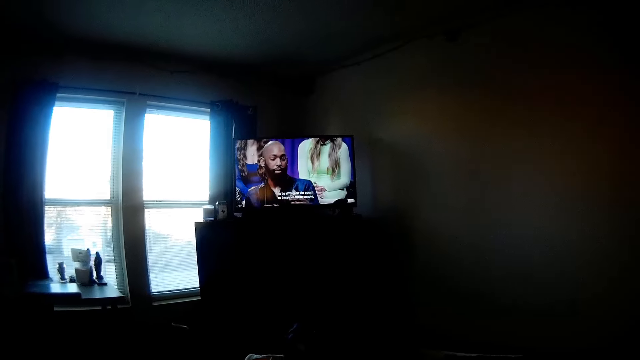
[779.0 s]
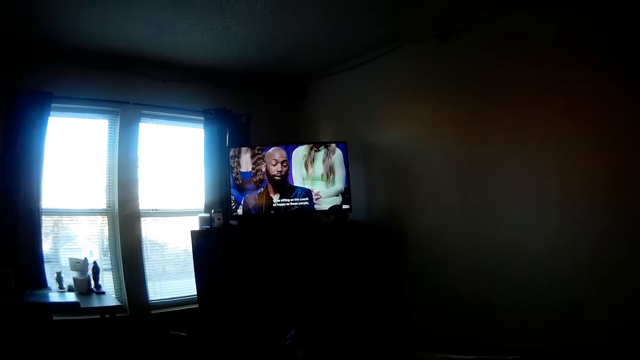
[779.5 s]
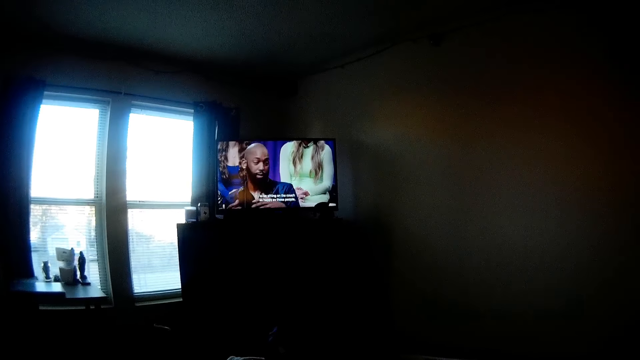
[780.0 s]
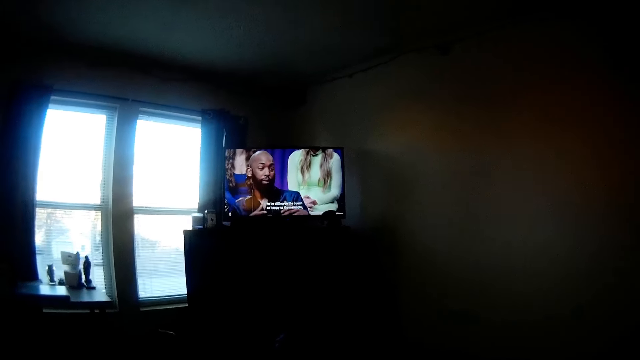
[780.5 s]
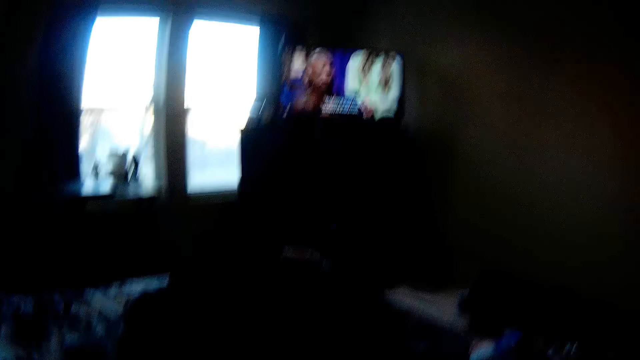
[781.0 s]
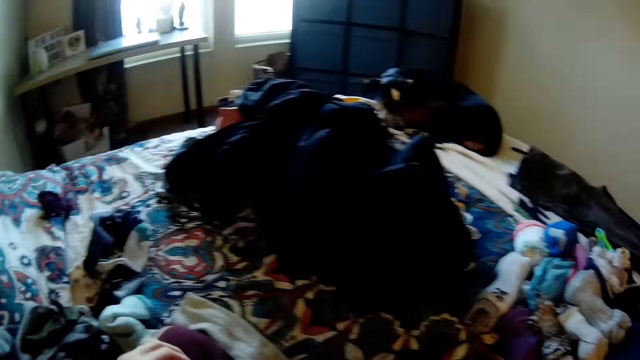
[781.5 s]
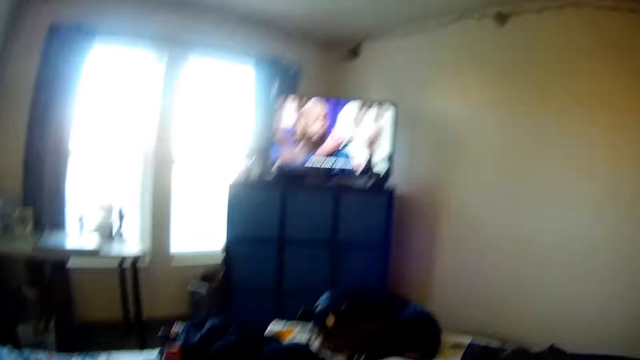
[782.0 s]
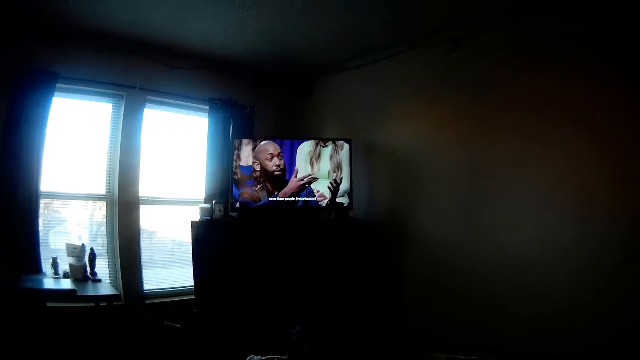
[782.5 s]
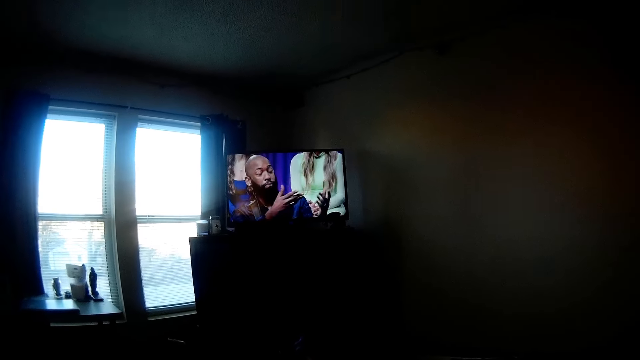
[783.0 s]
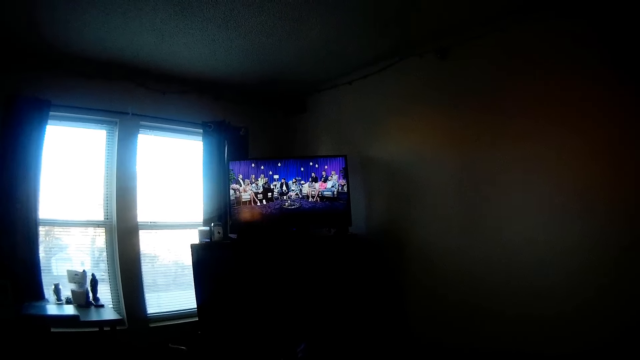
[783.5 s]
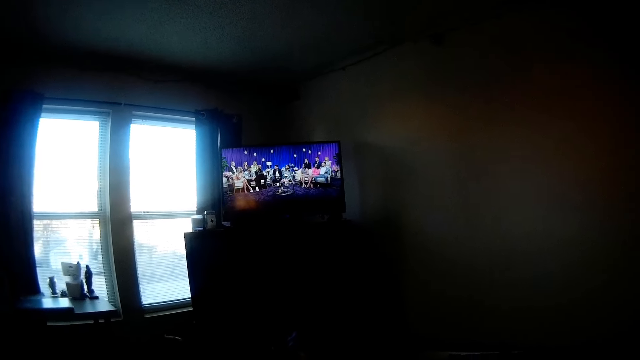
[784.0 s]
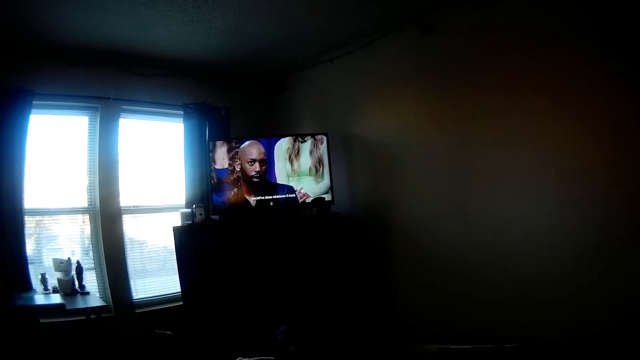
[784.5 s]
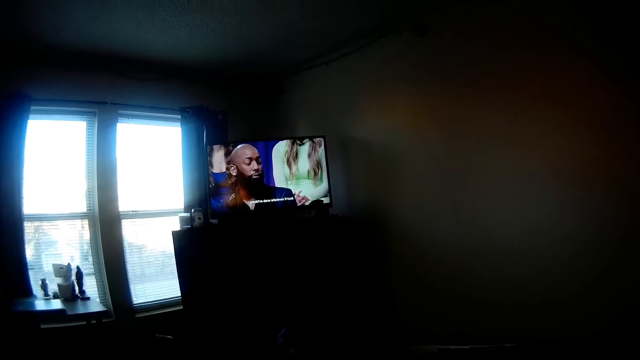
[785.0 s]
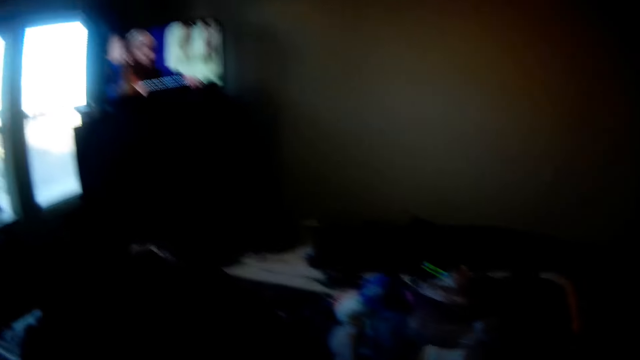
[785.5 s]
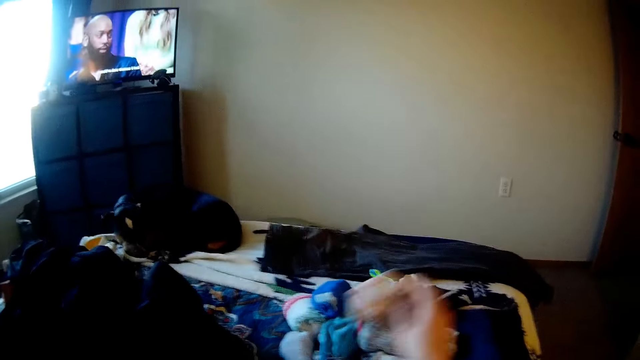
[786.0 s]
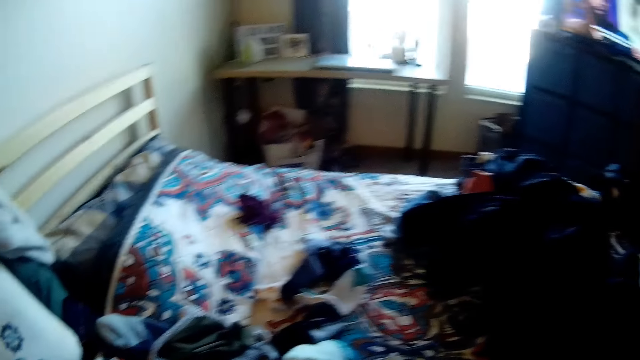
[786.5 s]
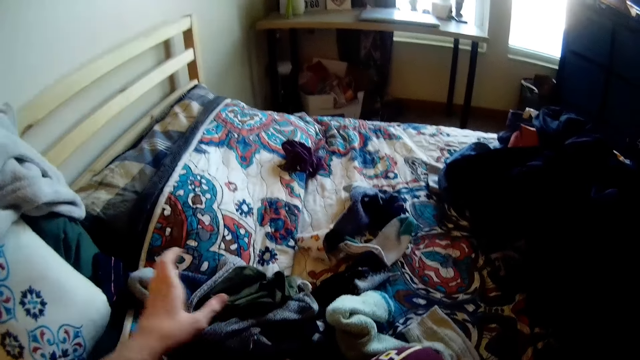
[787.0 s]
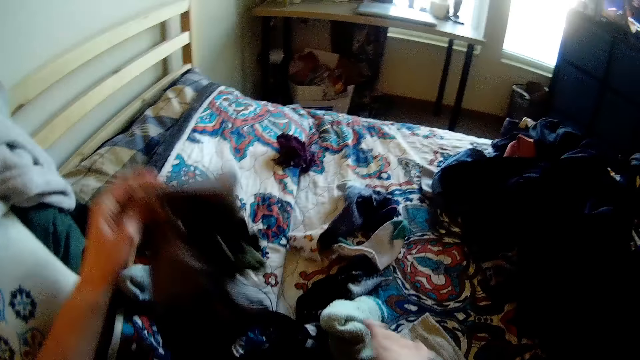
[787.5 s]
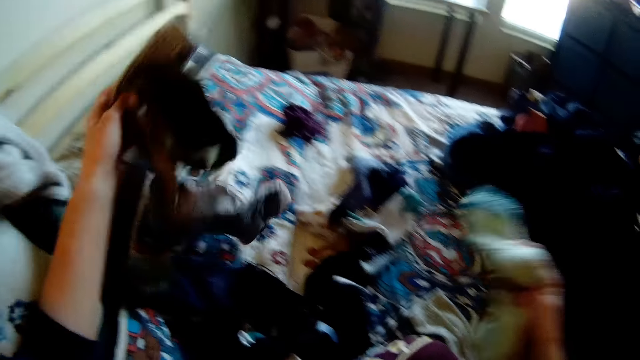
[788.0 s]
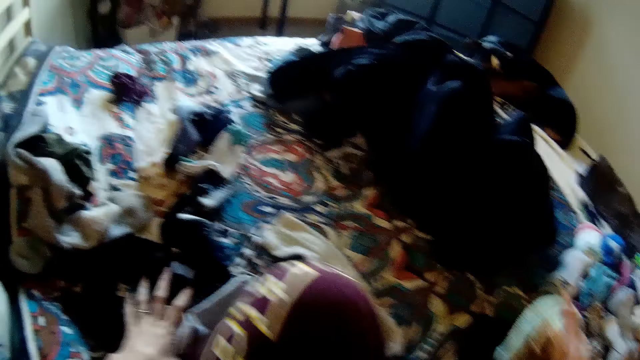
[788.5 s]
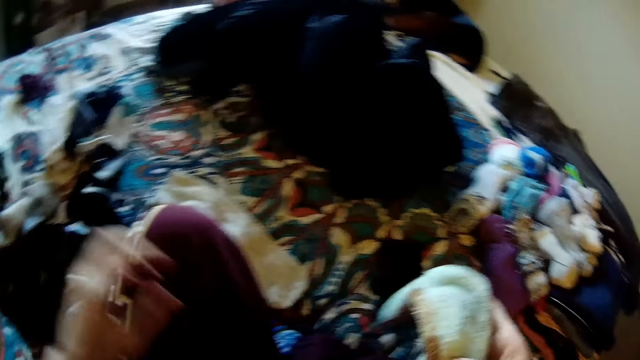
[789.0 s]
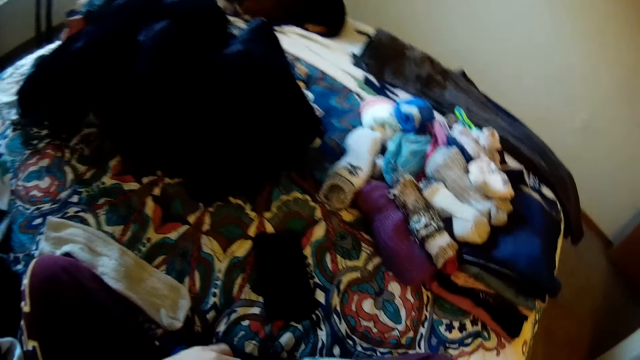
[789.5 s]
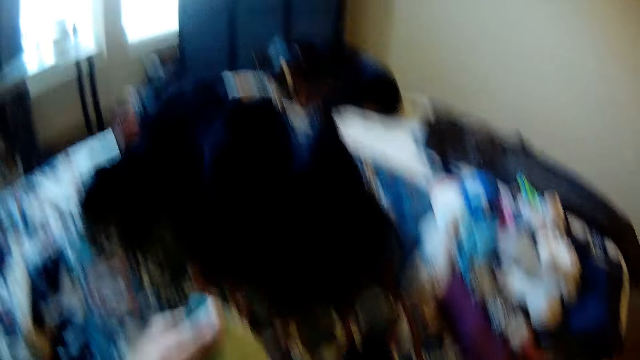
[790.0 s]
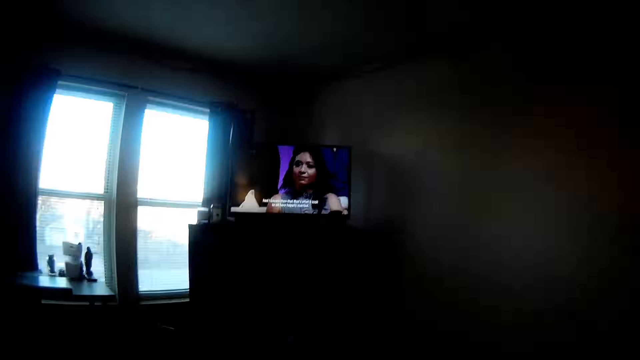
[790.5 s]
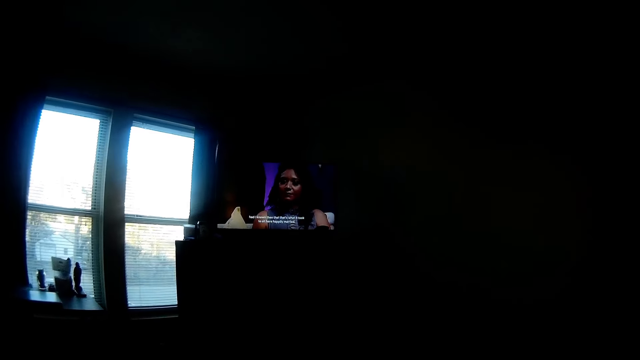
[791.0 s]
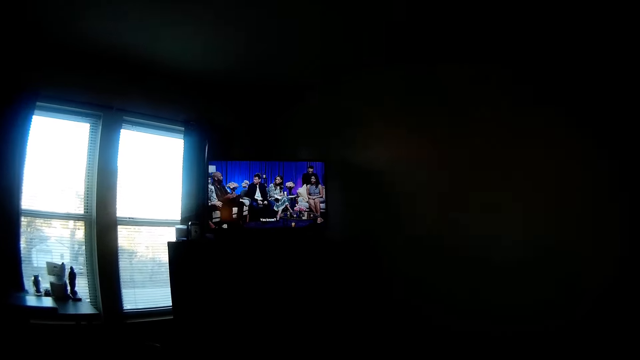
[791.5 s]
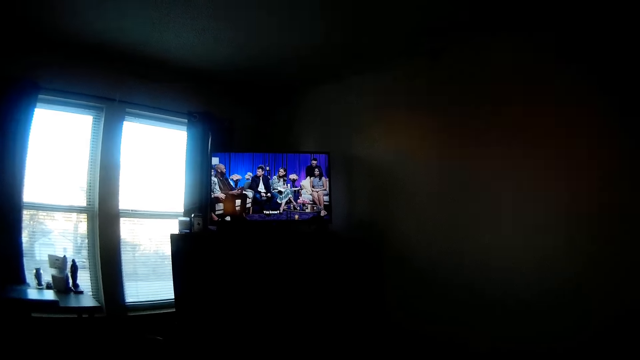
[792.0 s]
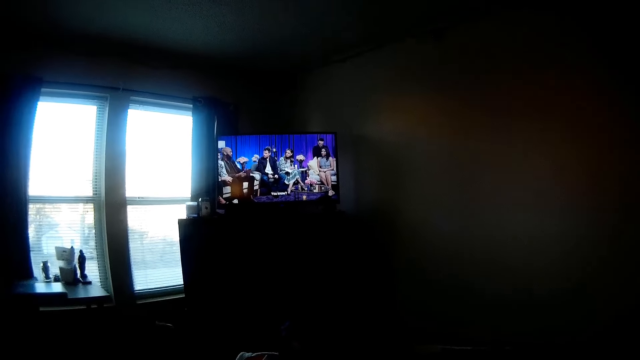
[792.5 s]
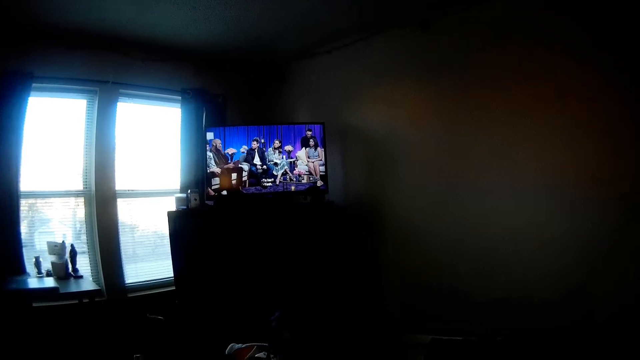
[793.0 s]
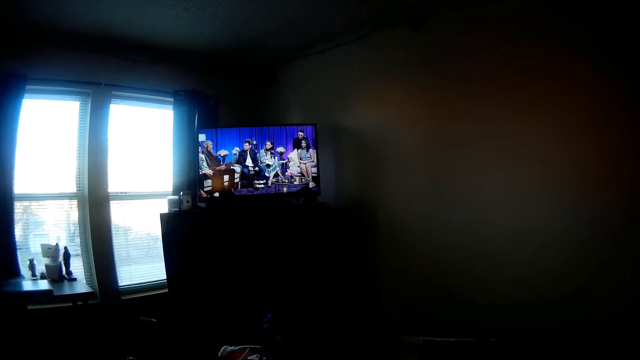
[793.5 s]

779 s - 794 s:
The camera wearer watches the television in the room. They look on the bed. They hold the fabric. They watch the television. They move pieces of cloth on the bed.

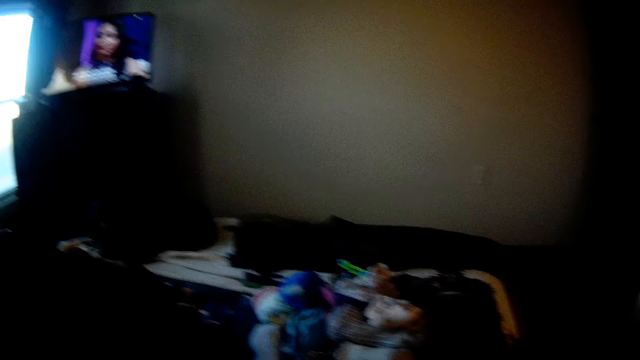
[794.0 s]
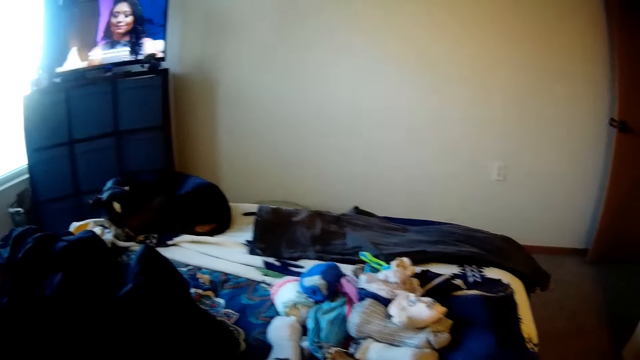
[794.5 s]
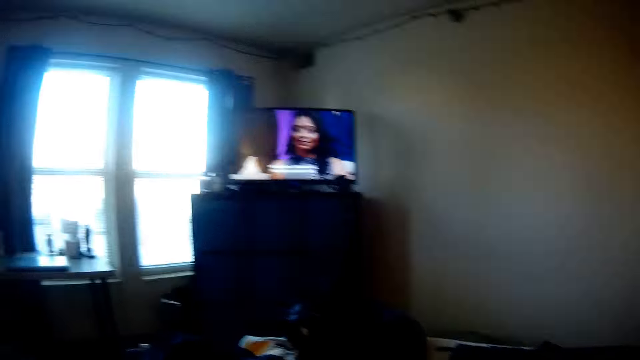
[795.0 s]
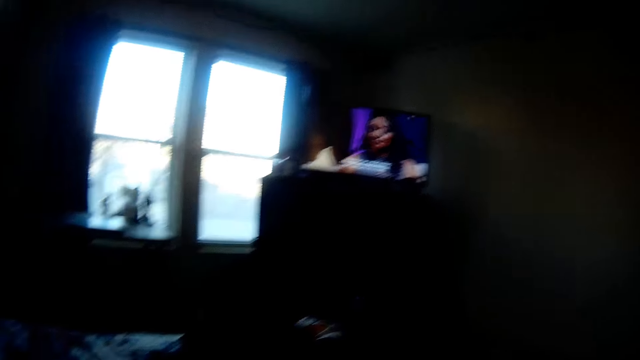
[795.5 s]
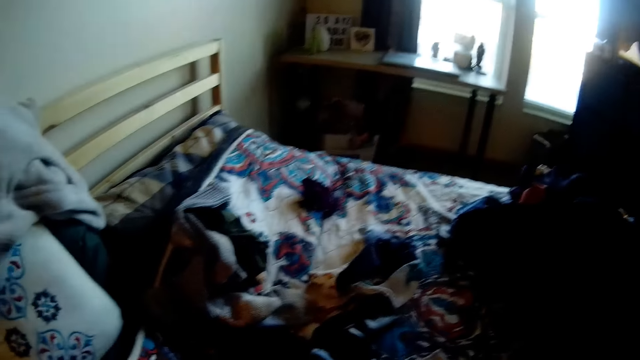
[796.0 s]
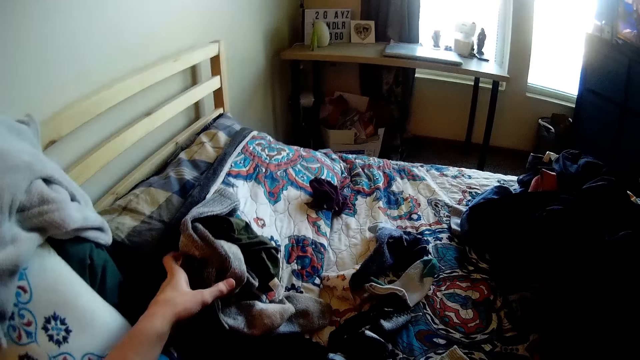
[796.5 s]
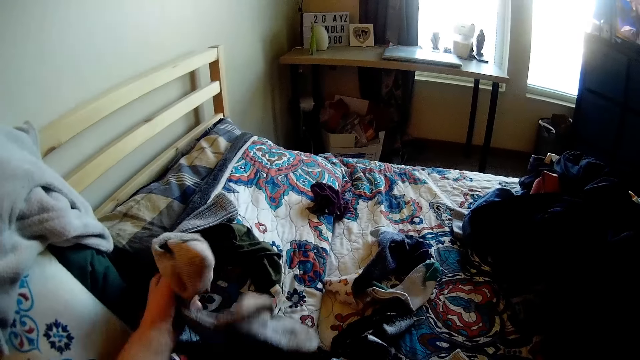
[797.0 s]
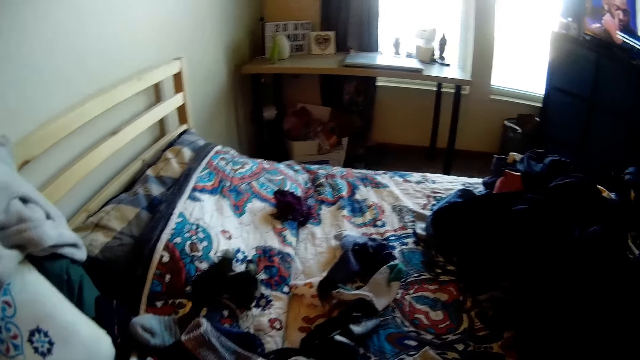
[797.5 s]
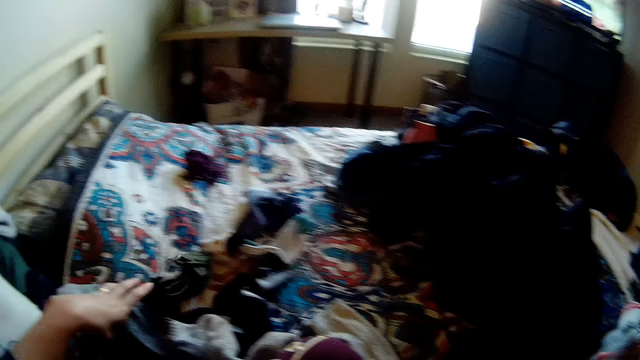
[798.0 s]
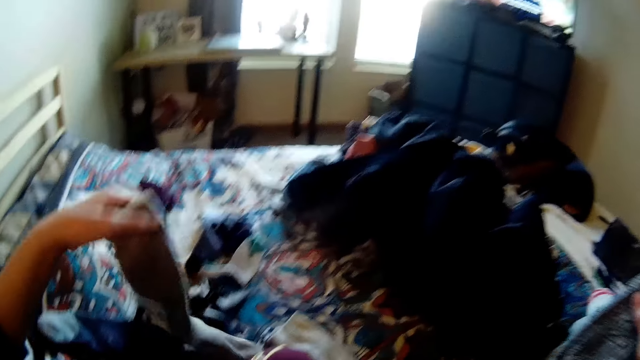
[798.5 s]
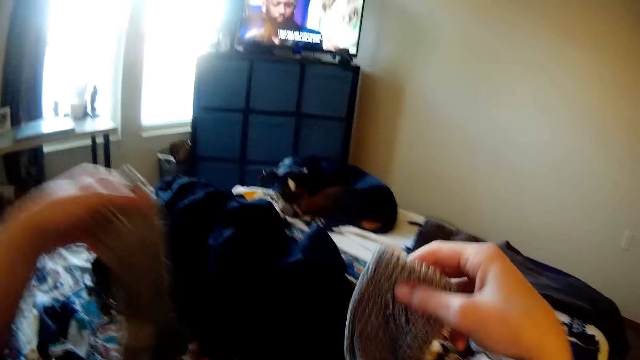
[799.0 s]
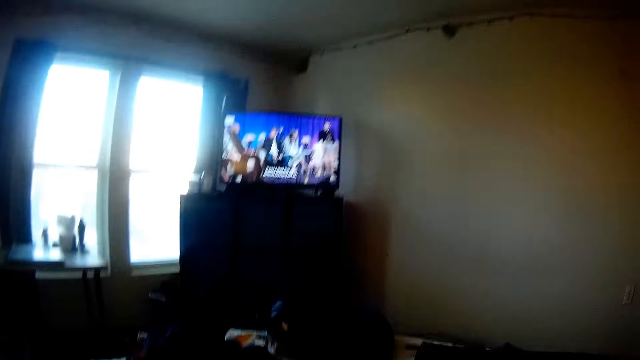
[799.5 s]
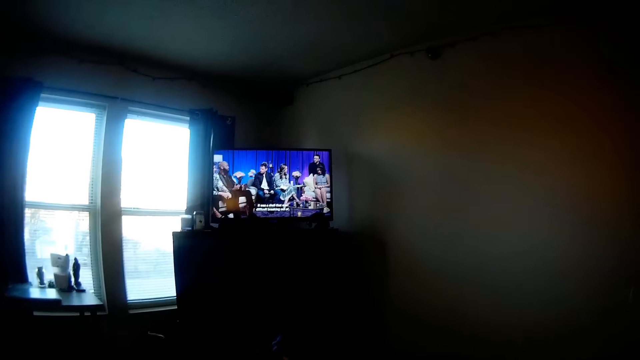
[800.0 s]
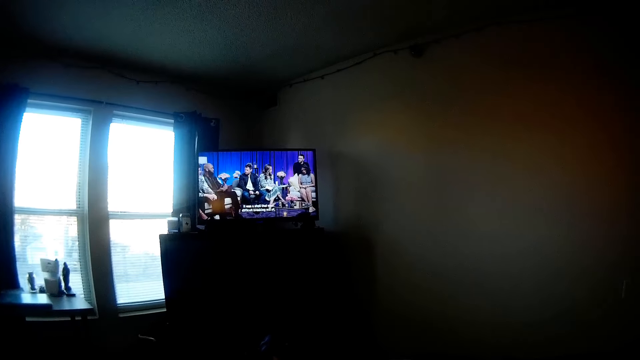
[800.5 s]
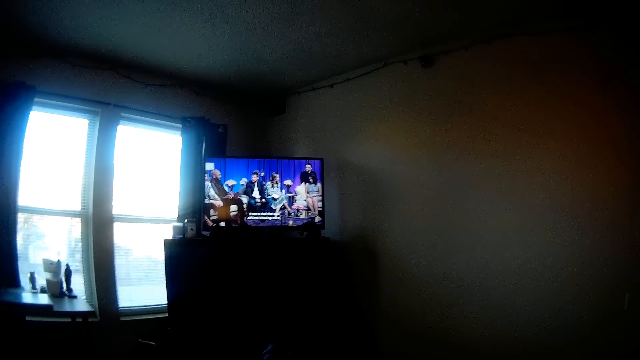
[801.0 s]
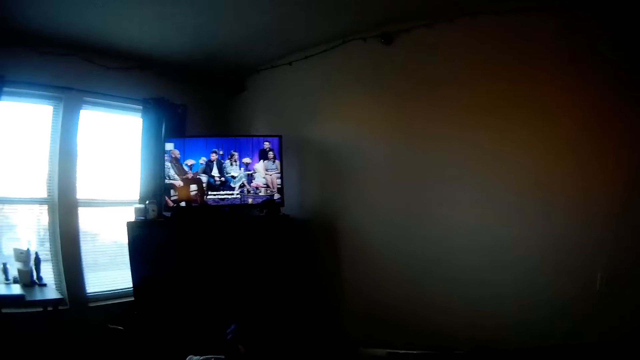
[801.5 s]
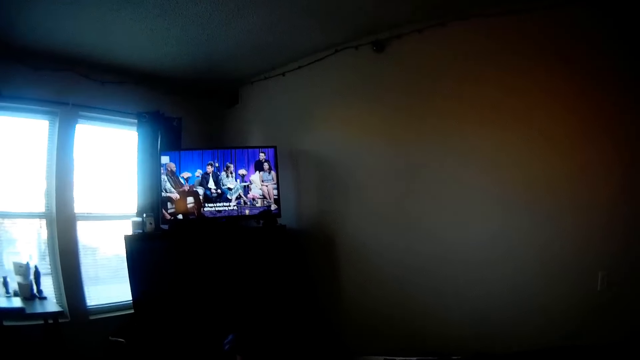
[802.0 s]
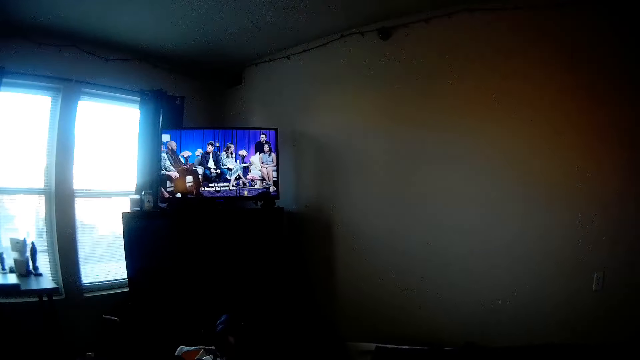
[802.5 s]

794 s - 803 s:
The camera wearer holds the fabric. They watch the television.
